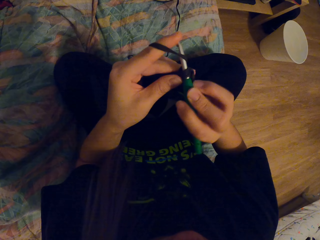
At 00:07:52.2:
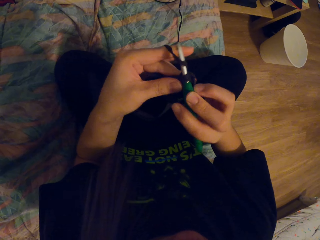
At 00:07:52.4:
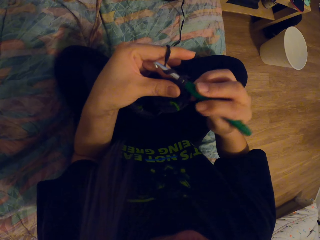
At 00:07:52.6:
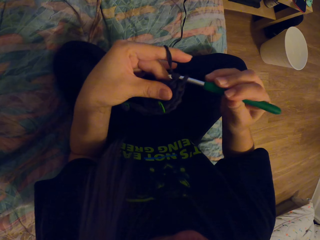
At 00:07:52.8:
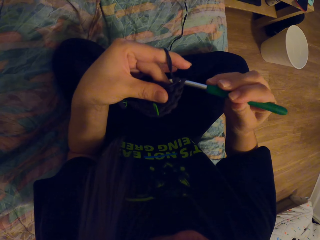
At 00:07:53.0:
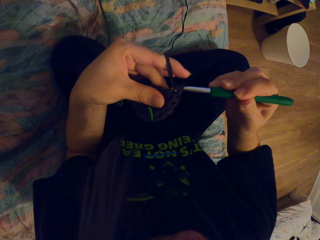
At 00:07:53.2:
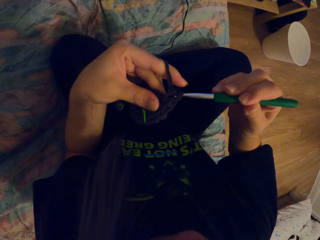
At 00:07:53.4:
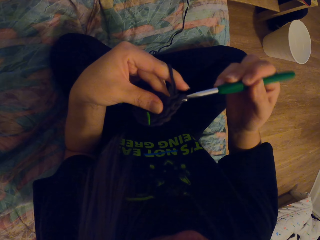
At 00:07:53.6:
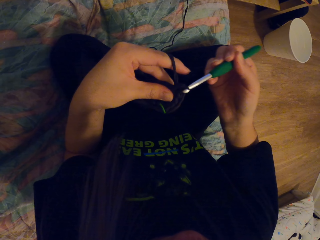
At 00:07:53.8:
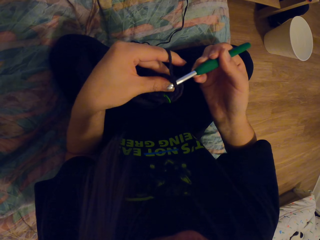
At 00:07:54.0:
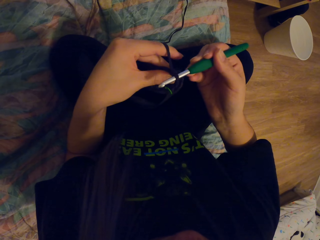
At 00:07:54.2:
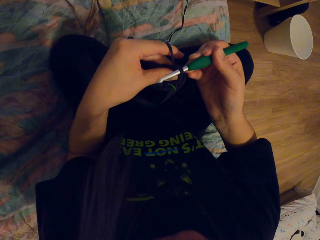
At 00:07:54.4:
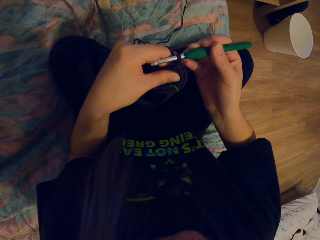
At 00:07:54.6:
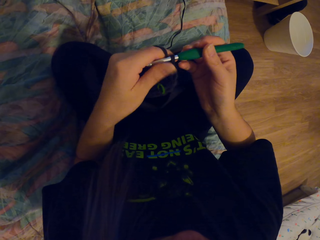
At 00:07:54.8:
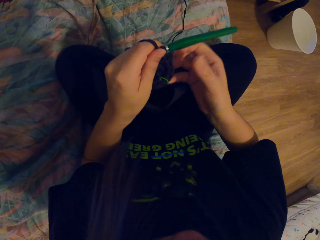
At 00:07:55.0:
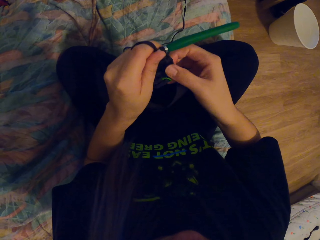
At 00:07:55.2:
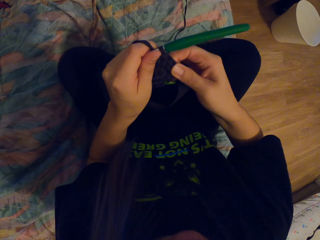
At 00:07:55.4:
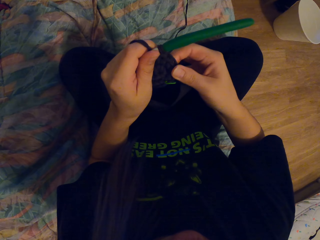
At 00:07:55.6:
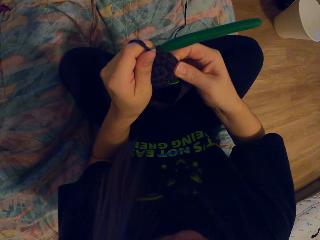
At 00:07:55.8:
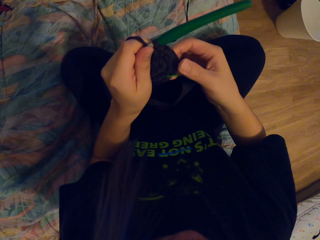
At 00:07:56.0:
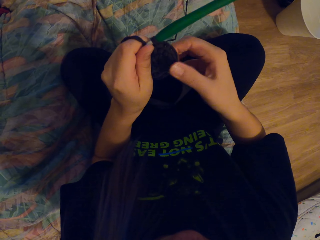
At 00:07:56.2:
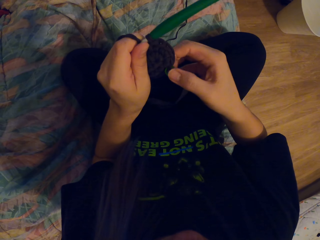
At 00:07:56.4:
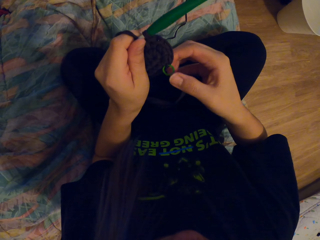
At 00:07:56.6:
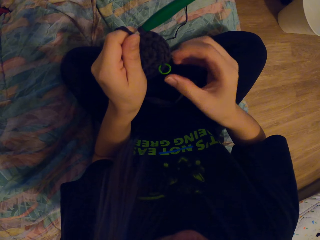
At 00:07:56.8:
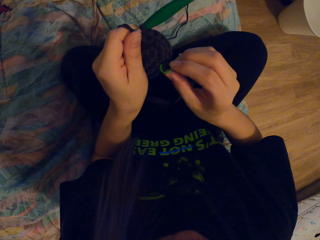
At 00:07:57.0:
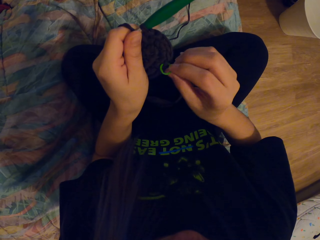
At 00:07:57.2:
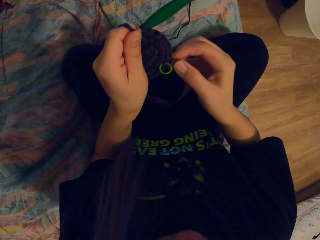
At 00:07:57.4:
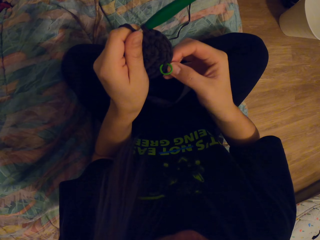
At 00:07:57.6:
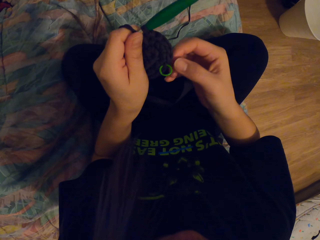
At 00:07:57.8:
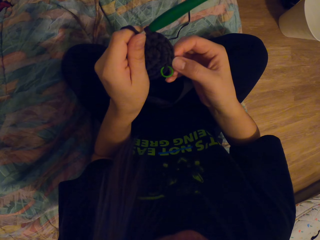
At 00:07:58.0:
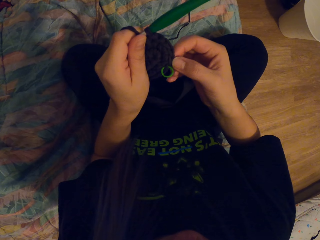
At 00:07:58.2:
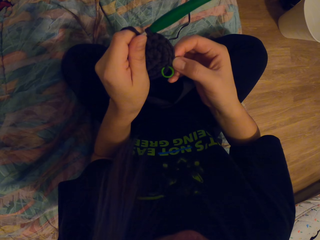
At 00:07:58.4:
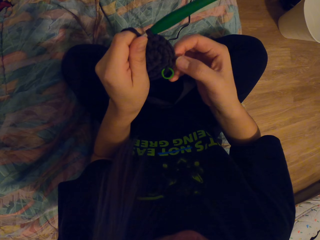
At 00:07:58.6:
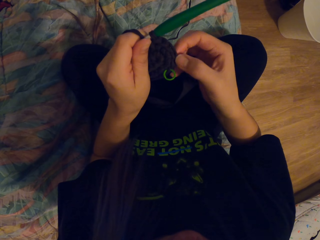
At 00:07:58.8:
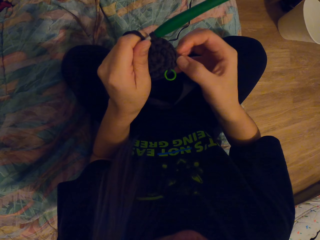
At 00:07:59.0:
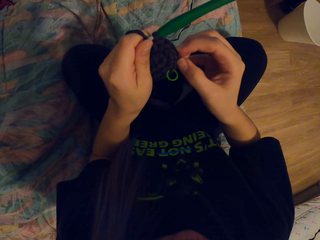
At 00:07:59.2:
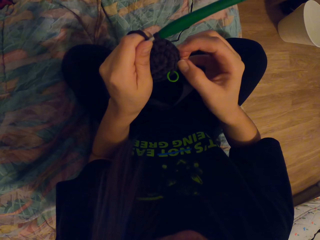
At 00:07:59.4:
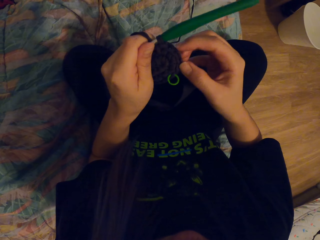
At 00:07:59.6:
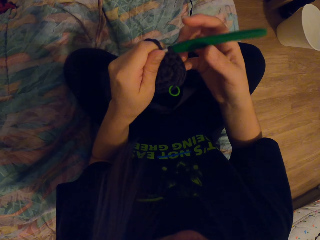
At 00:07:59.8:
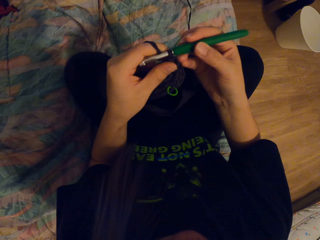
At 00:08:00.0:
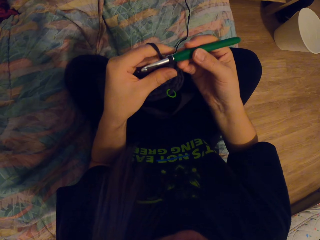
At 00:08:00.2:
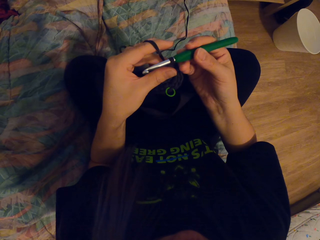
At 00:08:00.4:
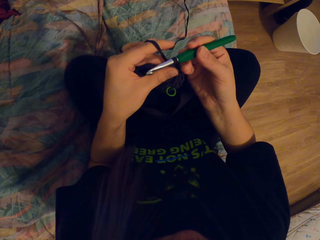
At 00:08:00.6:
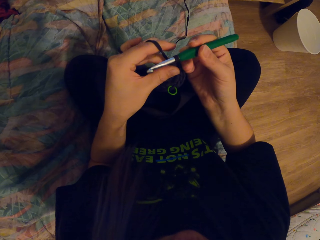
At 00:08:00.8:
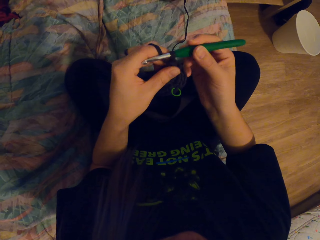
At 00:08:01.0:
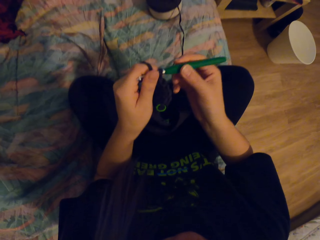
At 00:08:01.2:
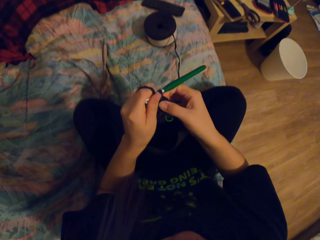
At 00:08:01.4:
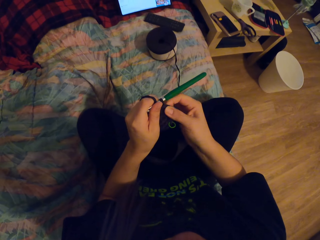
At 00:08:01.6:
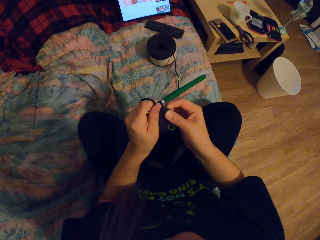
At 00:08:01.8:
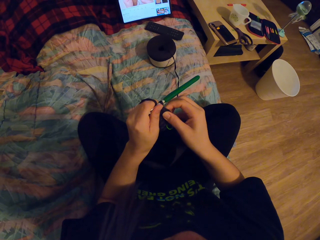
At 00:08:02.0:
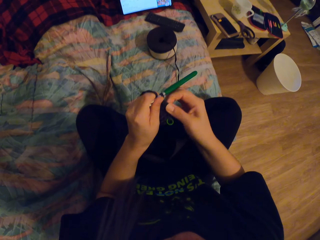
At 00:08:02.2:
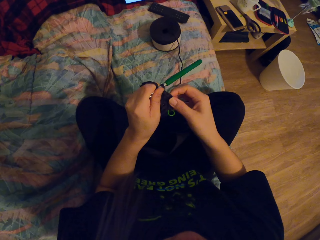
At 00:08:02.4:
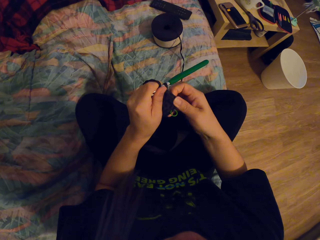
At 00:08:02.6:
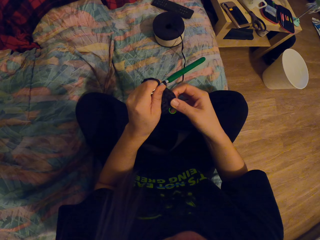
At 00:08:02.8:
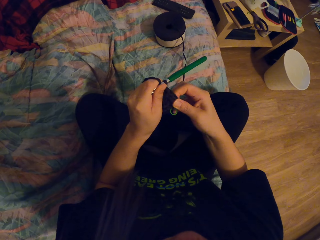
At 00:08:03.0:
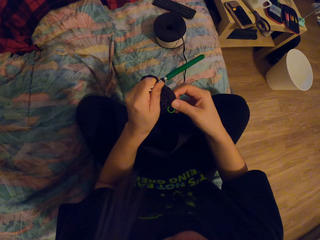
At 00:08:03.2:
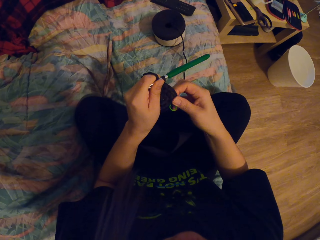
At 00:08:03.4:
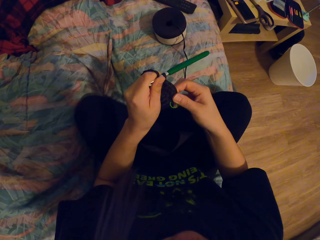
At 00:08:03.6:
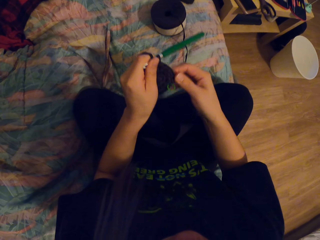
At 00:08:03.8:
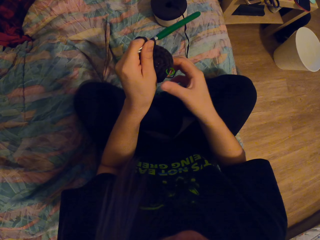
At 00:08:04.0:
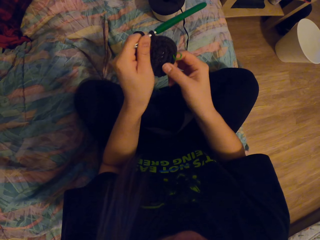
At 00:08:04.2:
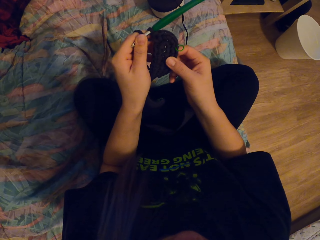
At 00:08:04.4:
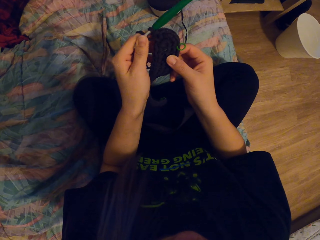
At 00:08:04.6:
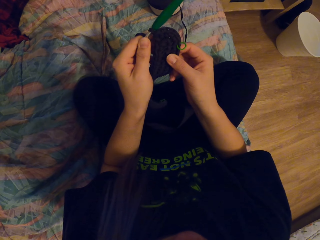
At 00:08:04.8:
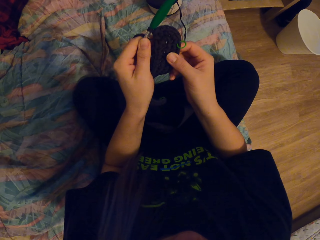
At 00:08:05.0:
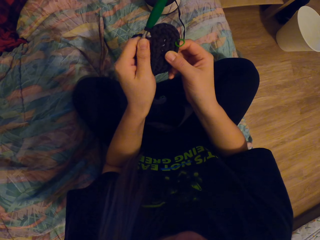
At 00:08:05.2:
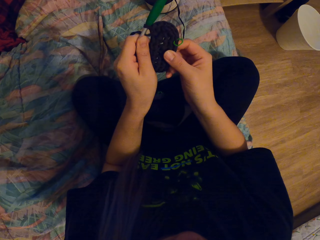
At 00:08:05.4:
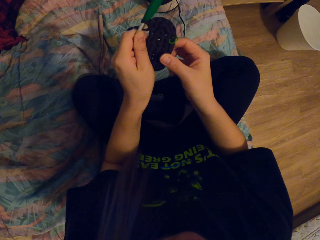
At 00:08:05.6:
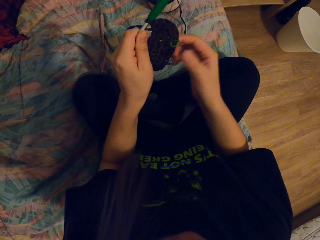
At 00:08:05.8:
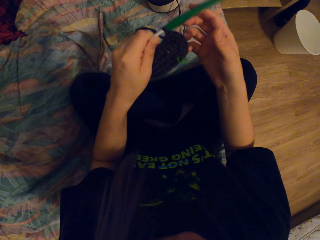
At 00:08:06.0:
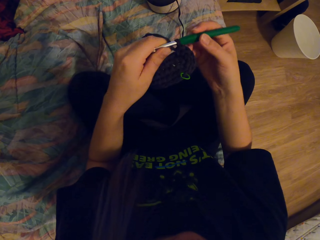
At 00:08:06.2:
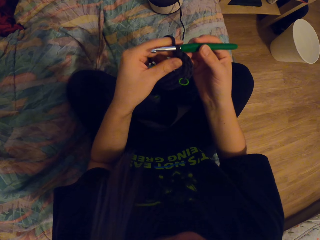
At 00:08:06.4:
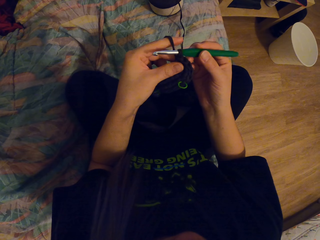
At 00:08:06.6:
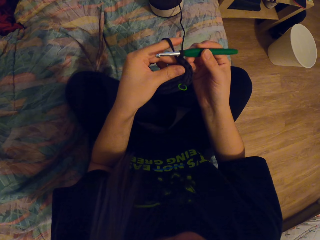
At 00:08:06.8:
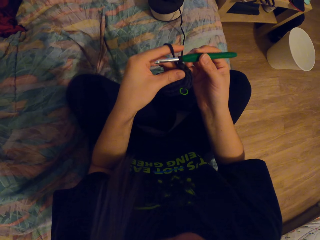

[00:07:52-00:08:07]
The camera wearer holds the thread. They hold the crochet. They hold the thread. They hold the crochet.

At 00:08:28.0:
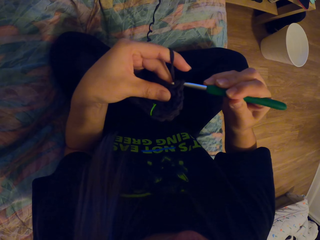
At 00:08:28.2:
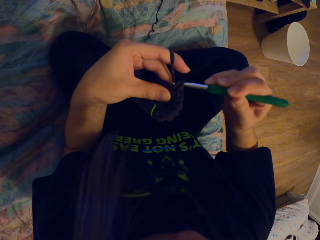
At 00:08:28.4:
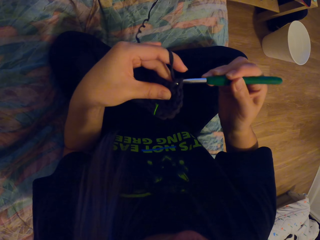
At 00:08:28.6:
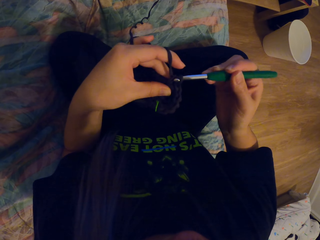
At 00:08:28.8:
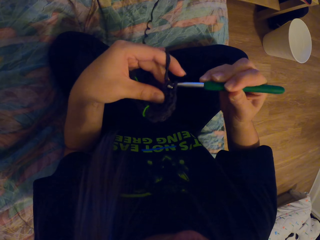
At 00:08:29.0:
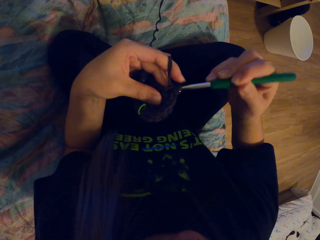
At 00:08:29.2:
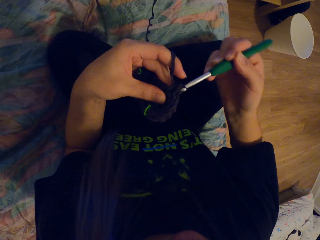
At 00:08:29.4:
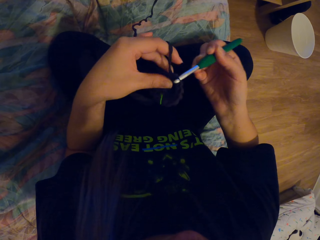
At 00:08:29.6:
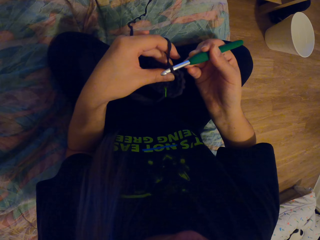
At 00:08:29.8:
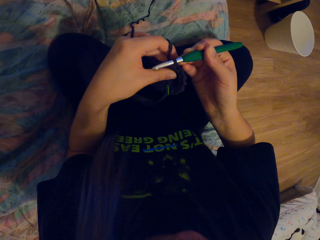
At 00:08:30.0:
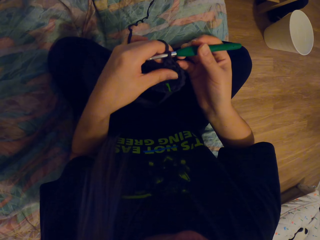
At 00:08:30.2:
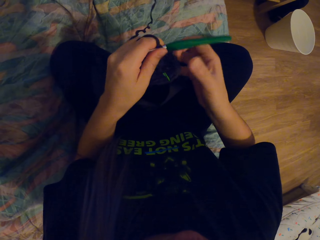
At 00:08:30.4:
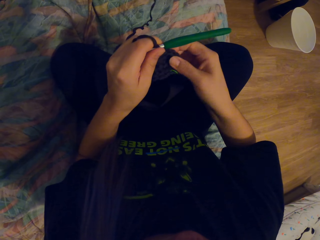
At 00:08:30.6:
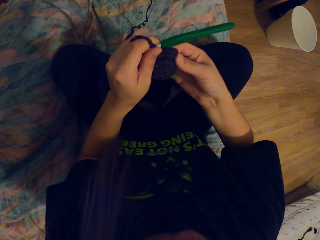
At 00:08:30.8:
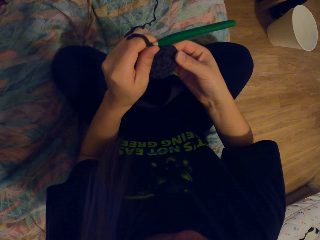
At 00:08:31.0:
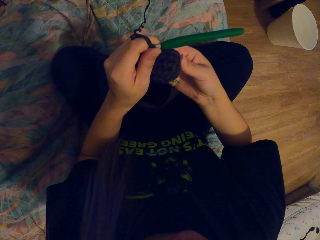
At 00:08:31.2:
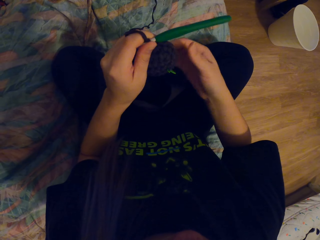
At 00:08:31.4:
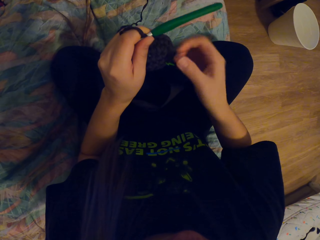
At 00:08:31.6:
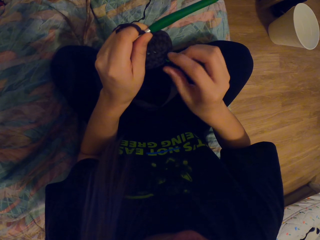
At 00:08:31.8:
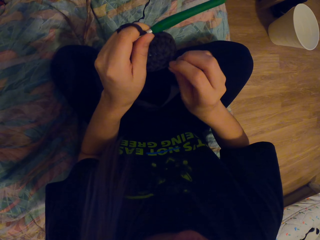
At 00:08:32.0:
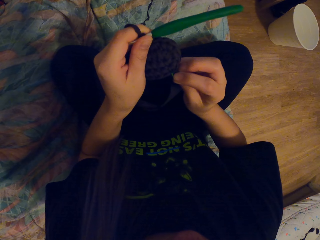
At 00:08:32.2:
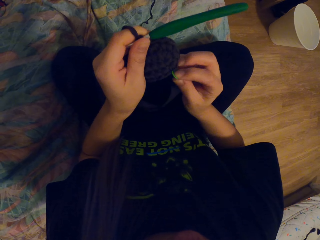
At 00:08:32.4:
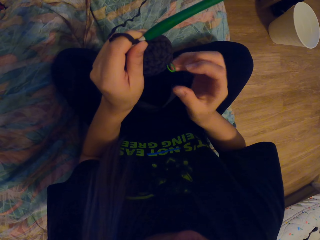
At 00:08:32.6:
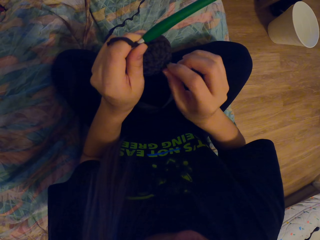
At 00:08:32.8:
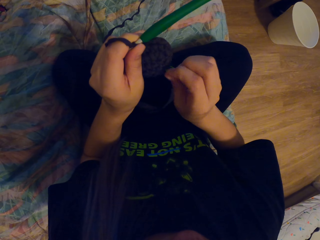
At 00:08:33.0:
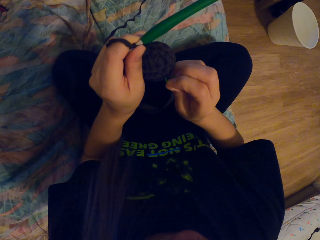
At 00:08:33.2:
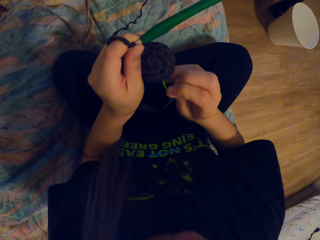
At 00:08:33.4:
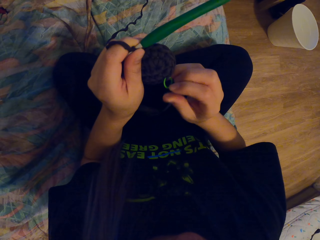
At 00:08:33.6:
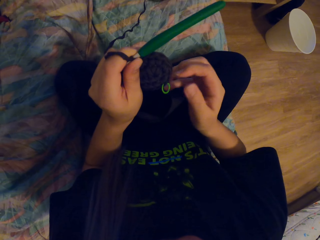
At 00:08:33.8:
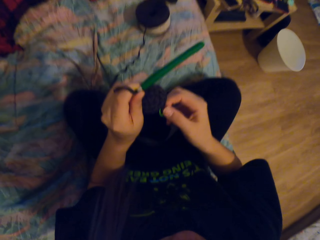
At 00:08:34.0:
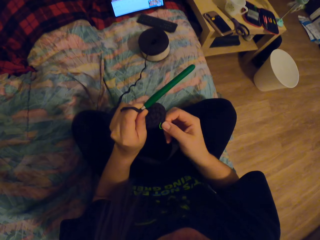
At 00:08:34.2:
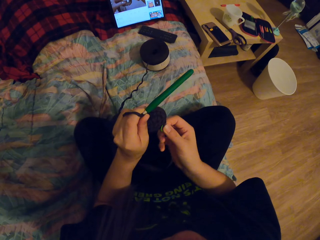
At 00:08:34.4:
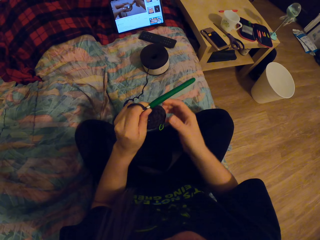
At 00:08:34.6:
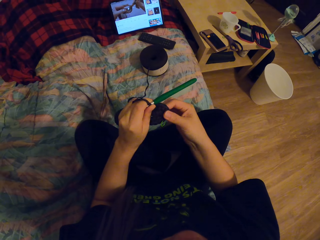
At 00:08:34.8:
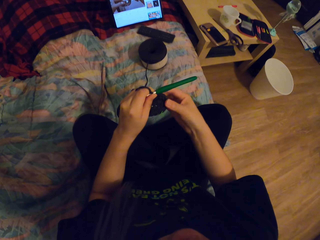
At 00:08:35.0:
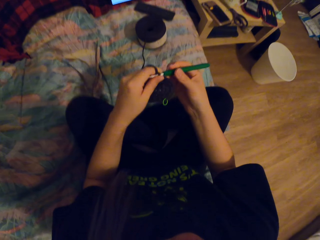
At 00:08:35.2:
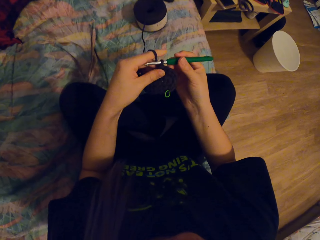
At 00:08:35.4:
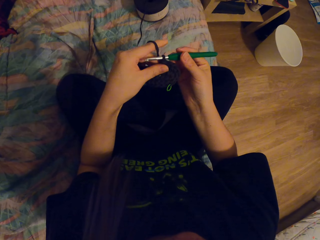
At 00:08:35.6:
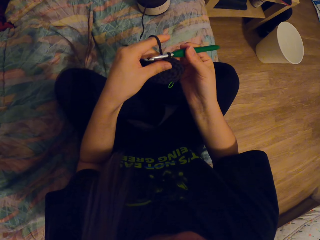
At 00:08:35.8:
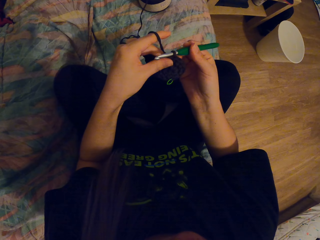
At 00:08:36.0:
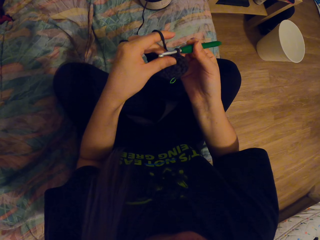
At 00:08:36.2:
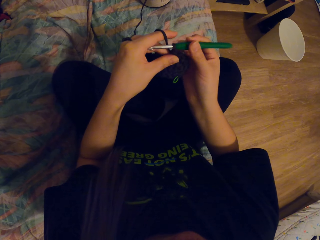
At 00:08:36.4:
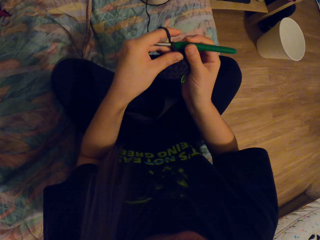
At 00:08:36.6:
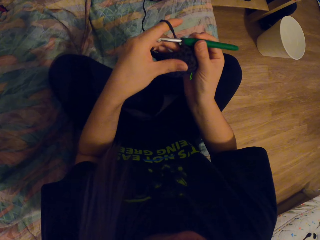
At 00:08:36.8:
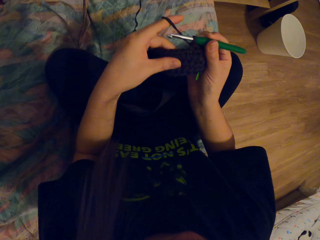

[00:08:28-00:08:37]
The camera wearer holds the thread. They turn the ring. They hold the crochet.
